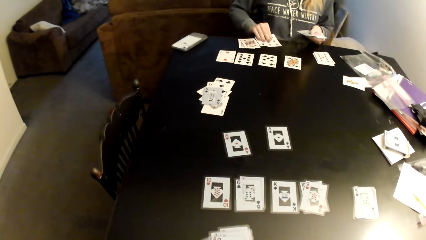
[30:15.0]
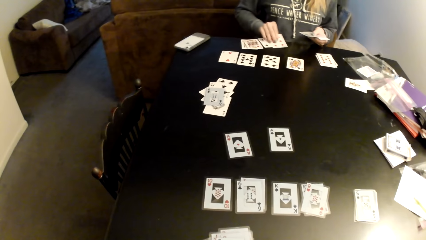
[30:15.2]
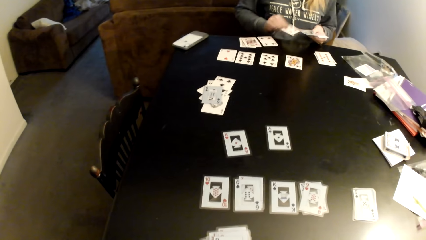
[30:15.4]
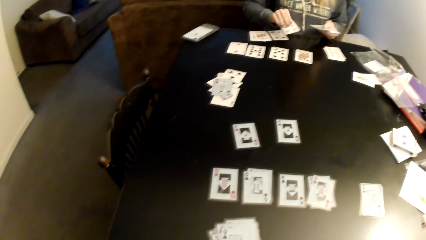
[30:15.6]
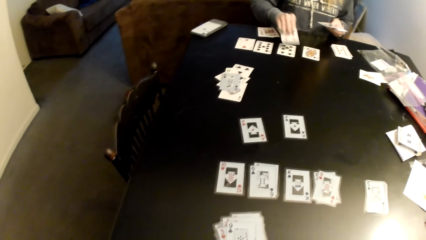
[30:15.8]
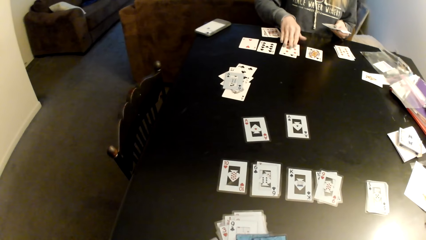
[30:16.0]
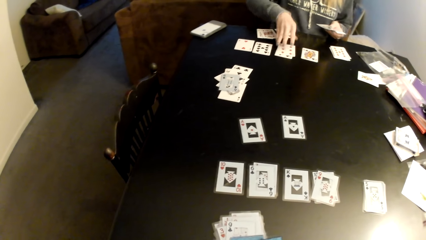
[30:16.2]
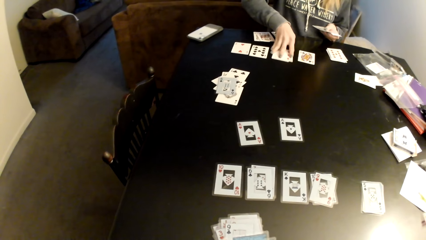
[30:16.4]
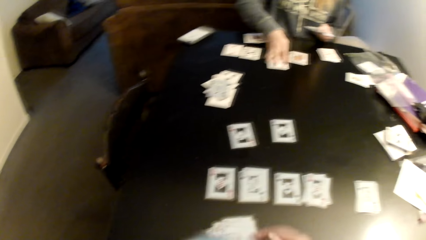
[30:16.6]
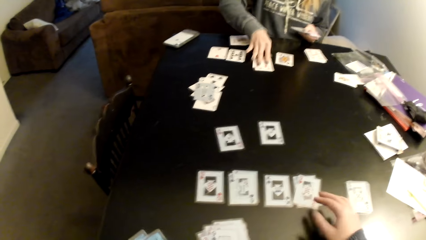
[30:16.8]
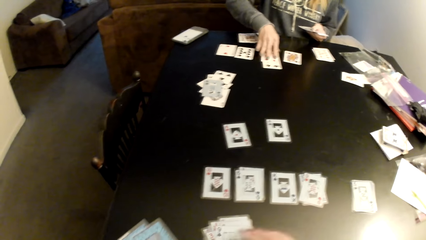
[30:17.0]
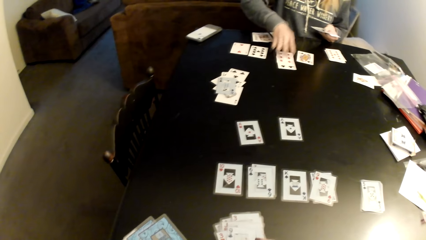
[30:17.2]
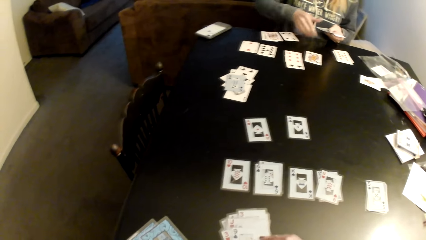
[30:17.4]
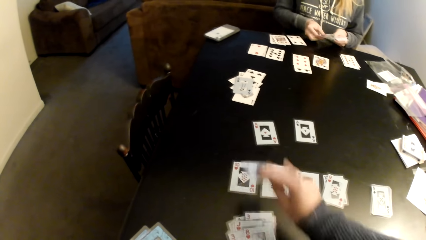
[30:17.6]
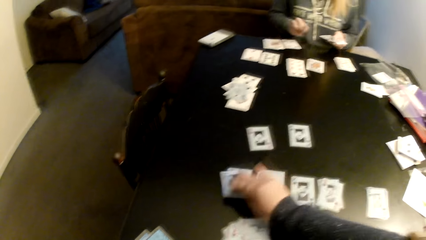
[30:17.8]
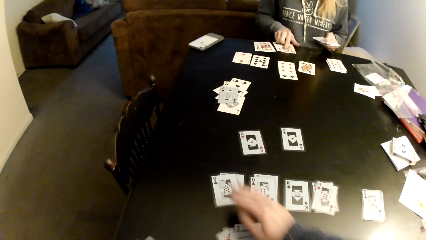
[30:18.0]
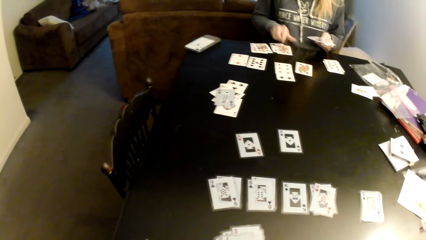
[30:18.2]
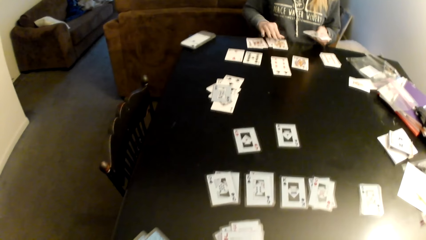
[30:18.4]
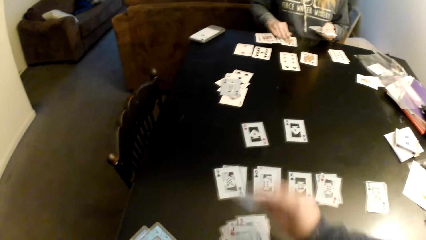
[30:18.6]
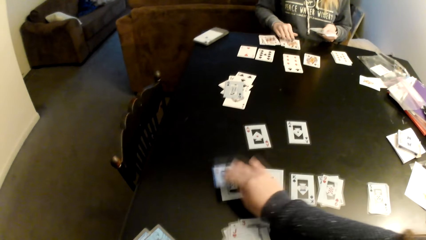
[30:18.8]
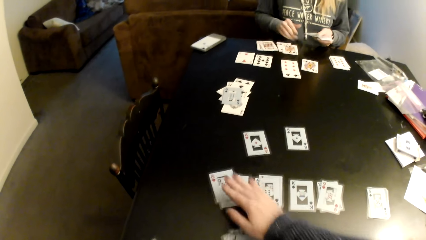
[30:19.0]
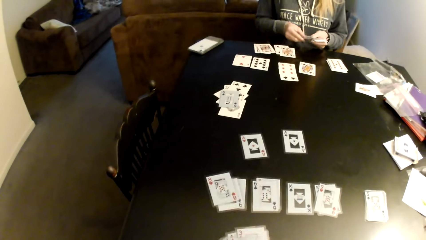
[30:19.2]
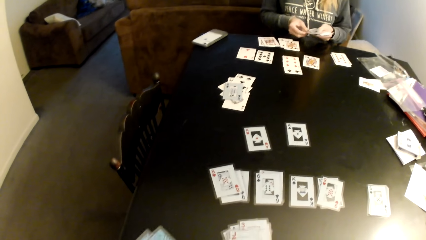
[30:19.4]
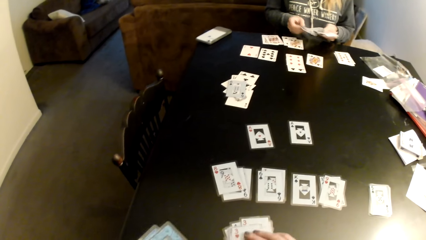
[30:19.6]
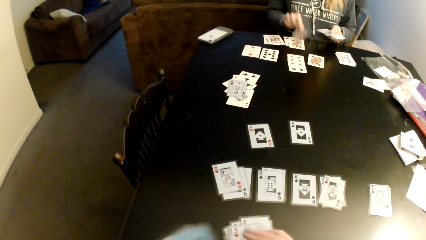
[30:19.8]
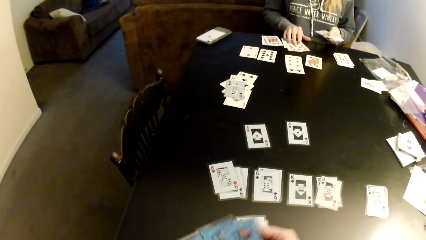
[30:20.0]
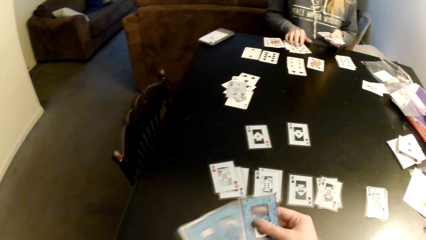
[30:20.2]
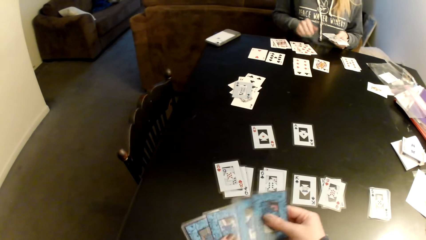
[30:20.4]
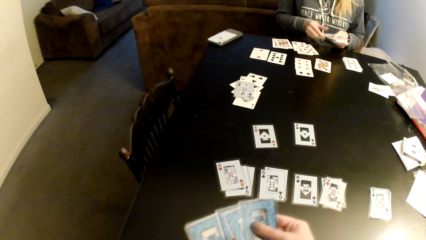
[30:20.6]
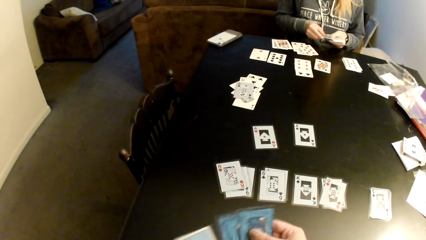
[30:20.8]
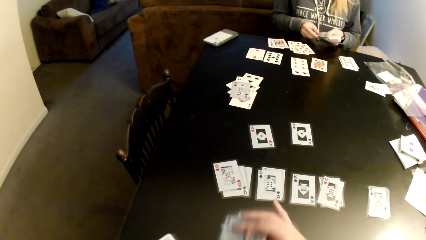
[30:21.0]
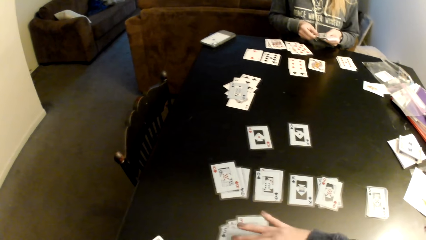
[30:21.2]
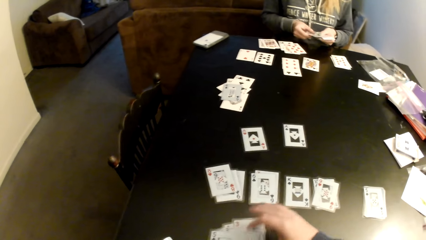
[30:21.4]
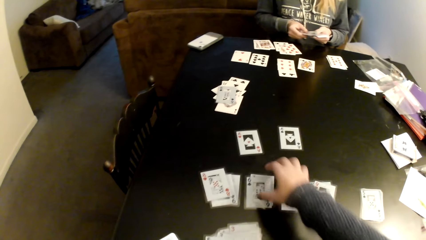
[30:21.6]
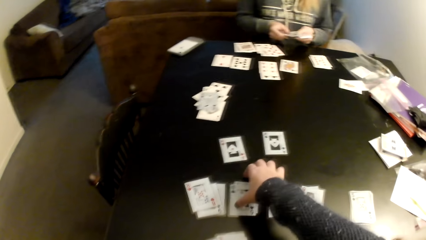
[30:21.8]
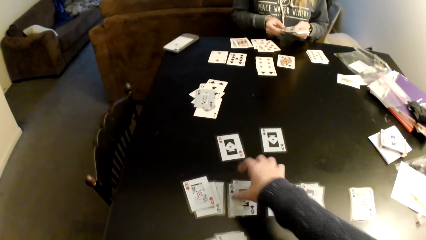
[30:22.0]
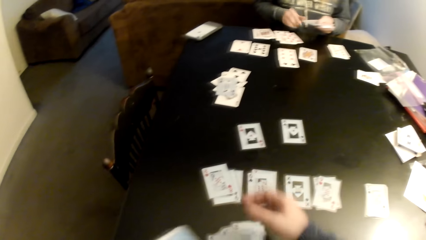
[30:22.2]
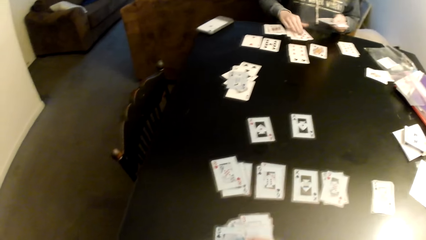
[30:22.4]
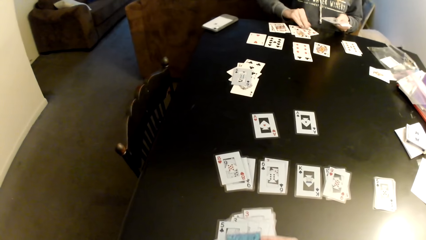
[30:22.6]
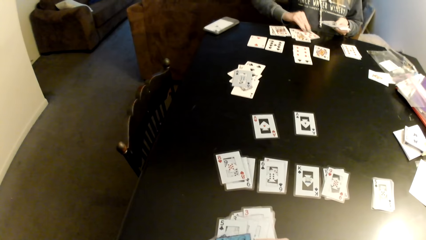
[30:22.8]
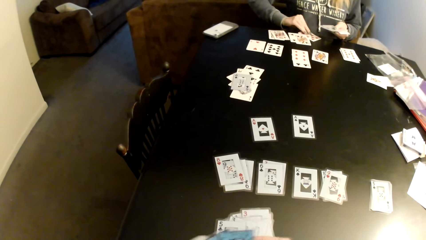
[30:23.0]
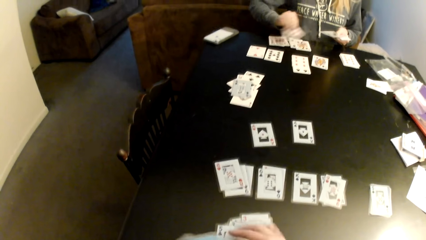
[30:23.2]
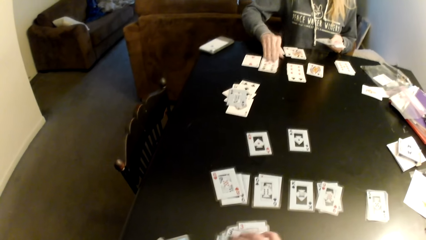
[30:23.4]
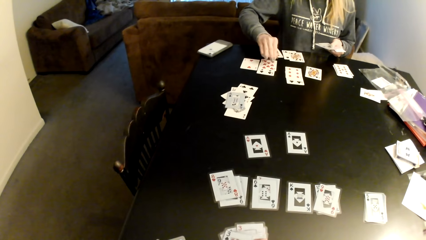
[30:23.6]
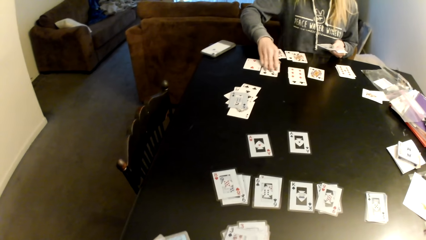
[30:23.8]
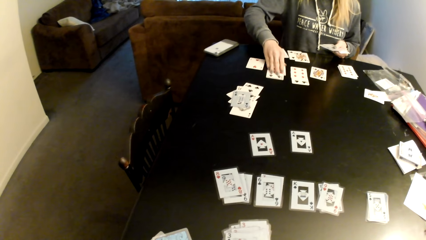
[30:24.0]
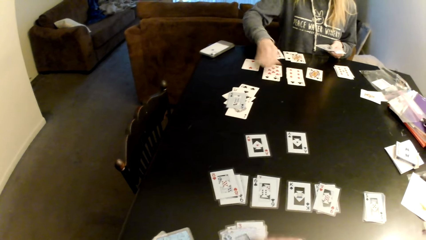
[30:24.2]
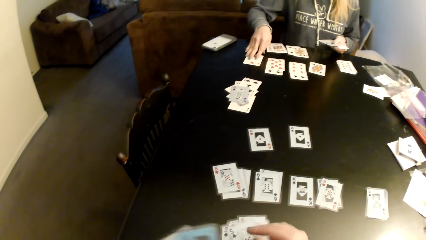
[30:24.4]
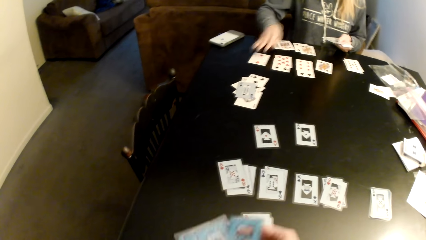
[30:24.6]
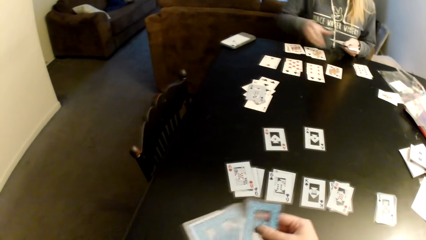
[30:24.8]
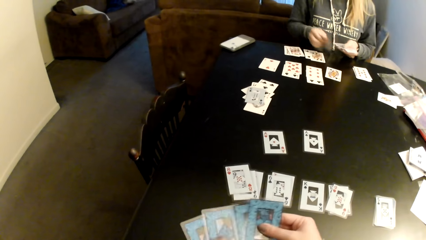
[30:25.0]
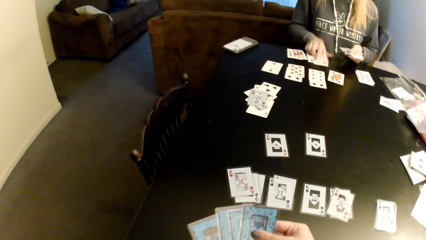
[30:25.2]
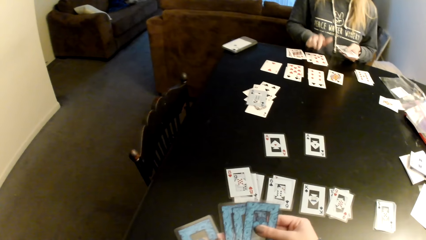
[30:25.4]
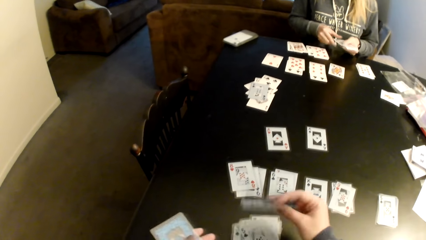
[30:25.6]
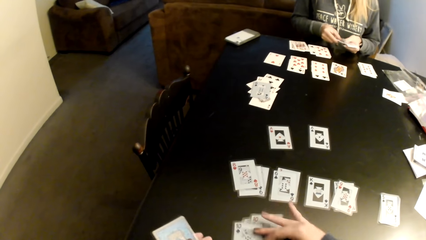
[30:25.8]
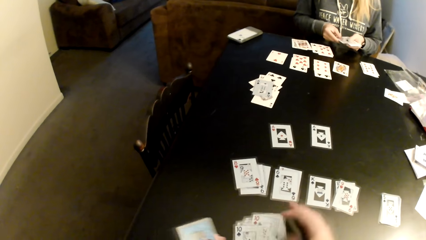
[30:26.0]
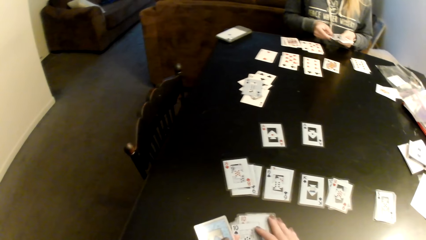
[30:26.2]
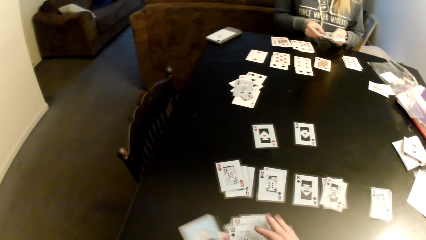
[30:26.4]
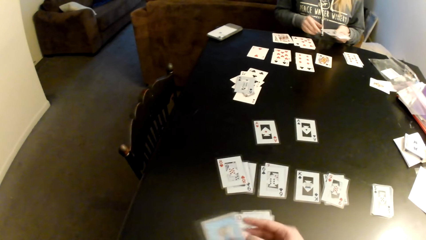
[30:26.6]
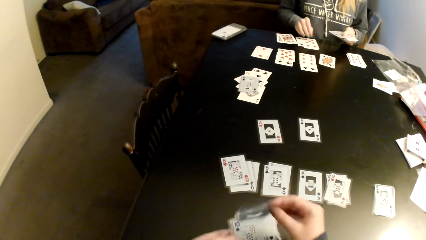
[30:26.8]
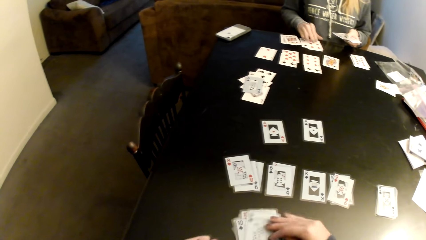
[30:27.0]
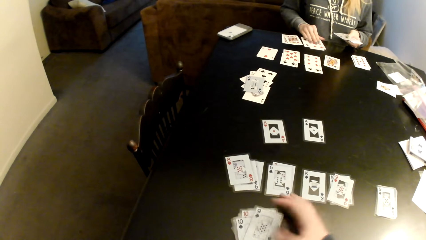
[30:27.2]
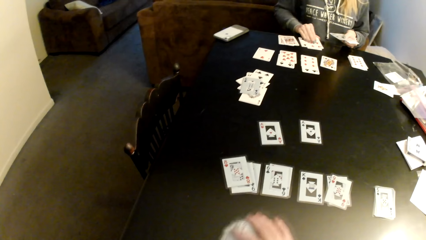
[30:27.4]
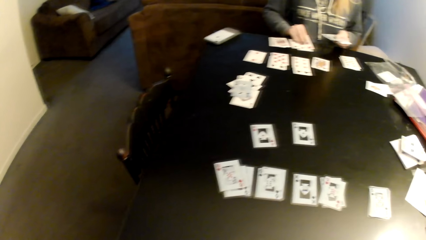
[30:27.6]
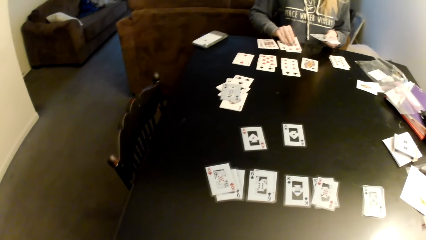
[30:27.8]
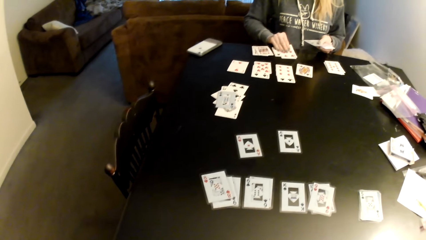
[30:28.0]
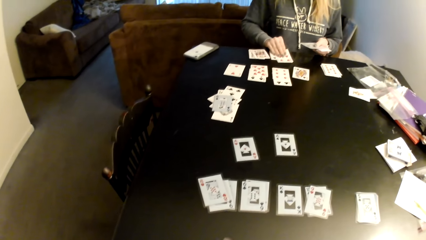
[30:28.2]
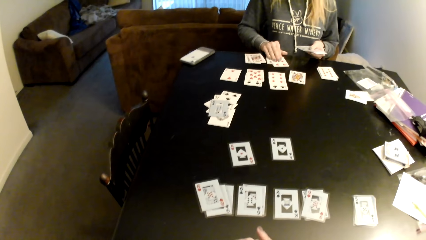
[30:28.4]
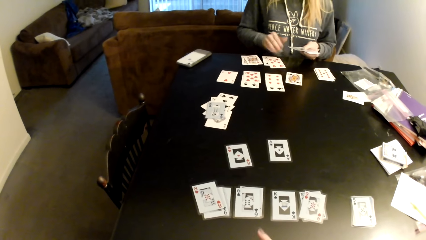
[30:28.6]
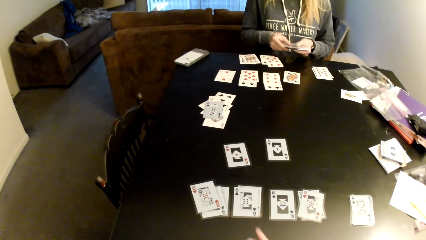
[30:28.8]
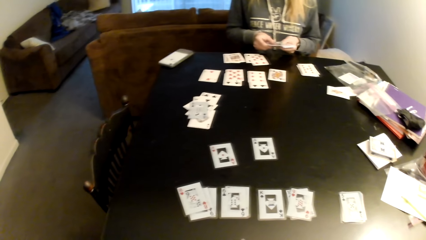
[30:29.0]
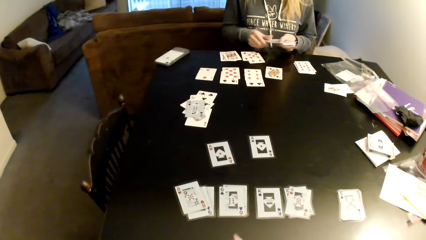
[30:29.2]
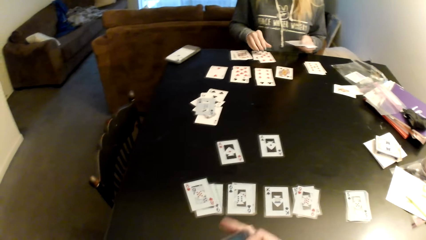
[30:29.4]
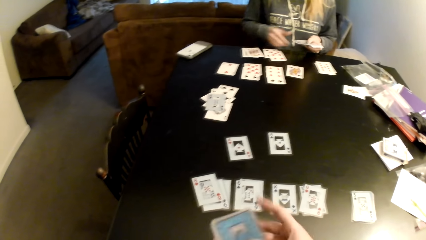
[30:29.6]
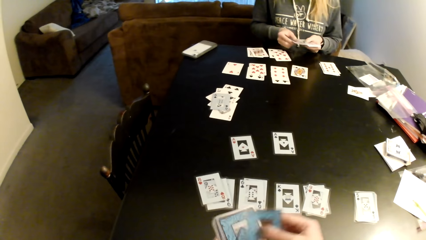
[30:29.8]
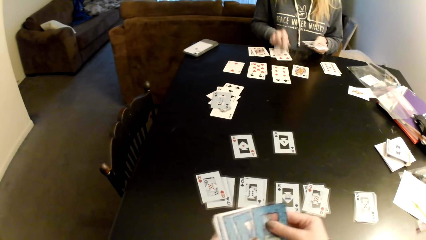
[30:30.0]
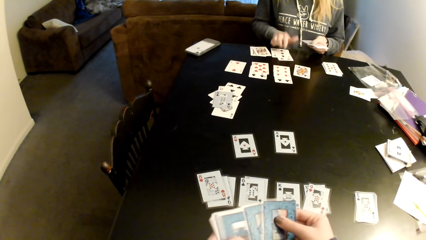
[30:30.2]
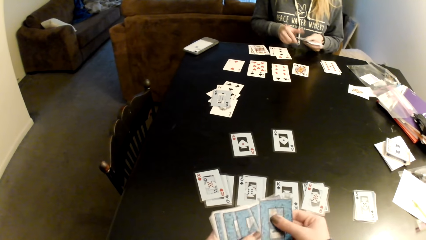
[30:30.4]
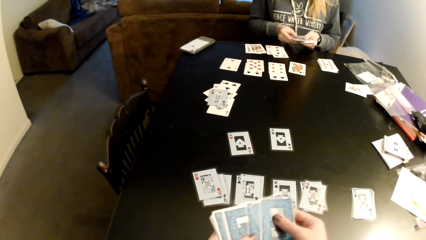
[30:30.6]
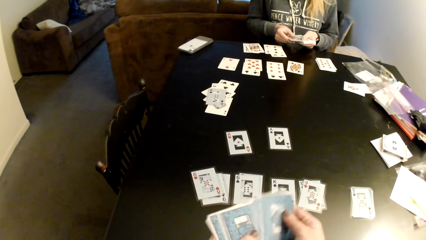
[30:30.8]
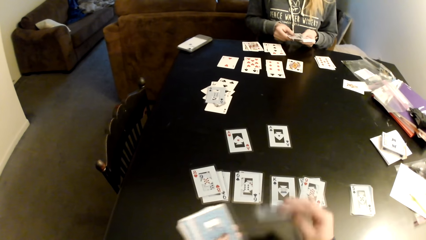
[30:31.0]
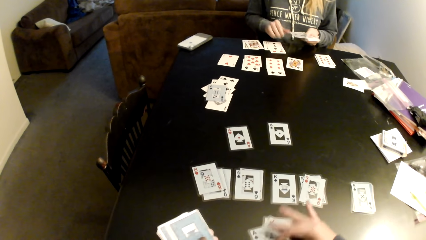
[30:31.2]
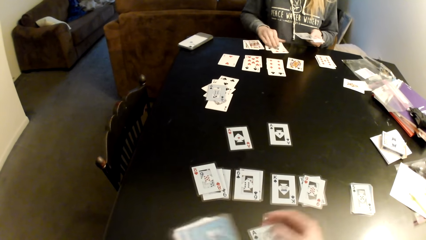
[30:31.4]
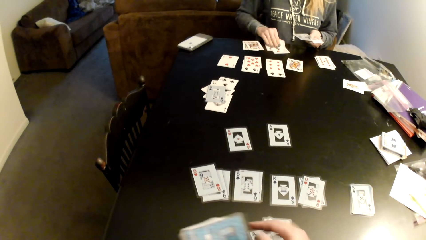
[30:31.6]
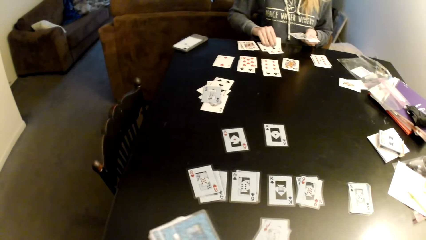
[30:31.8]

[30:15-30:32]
The camera wearer sorts cards on a table with her hands. She moves hands. She puts cards on the table. A lady sorts cards on the table. The camera wearer counts cards. She puts cards on the table. She picks up cards. The lady sorts cards on the table. The camera wearer counts cards. She puts cards on the table. She sorts cards on the table with her hands. She picks up cards. The lady sorts cards on the table. The camera wearer counts cards.
